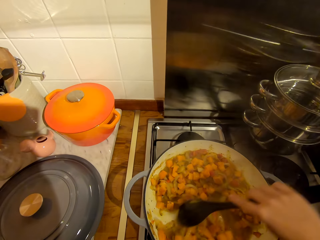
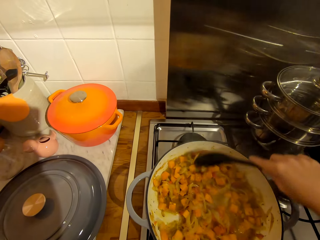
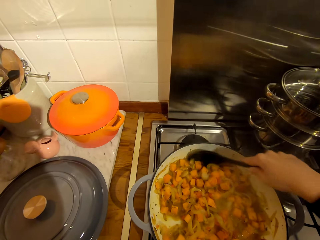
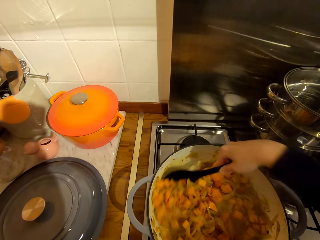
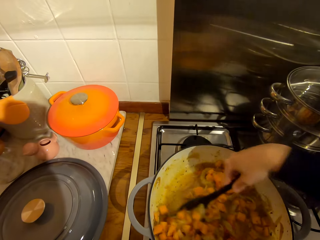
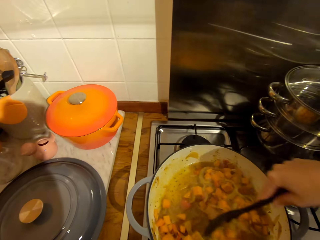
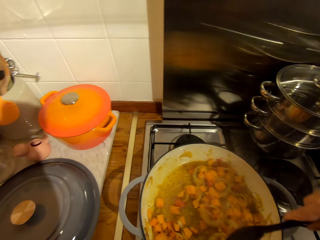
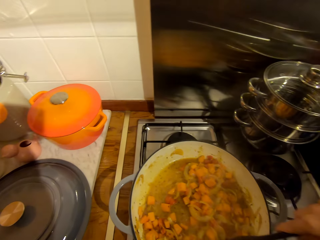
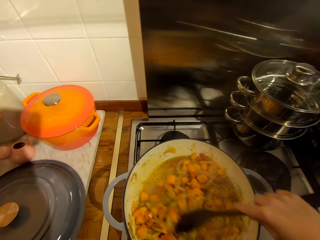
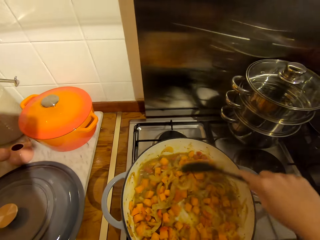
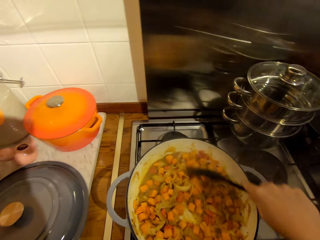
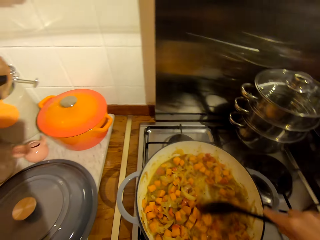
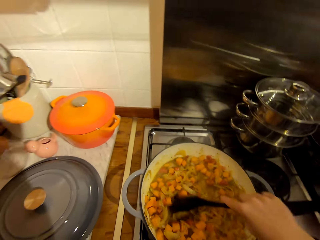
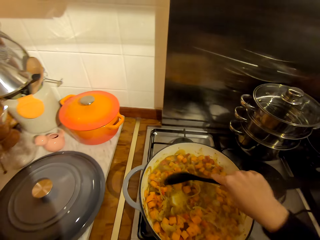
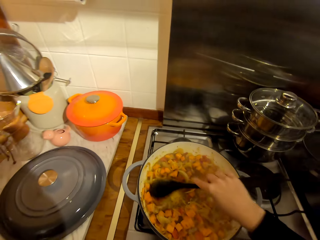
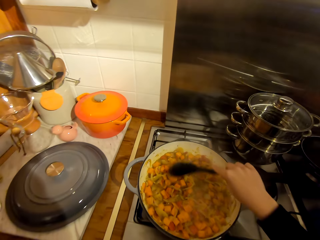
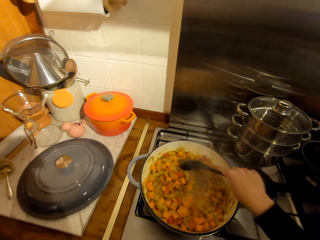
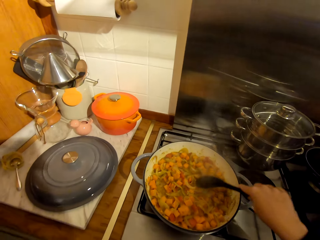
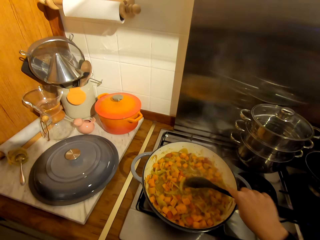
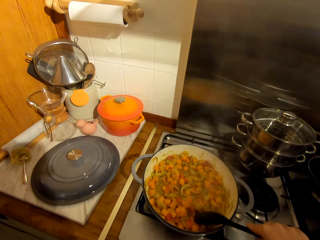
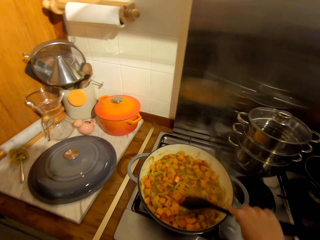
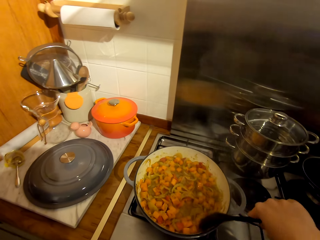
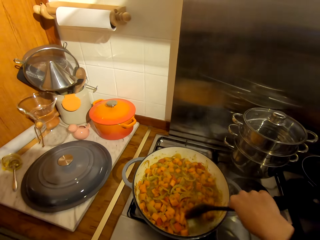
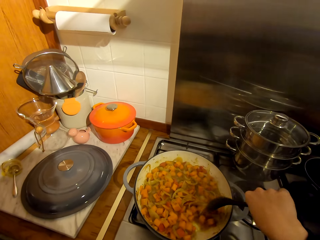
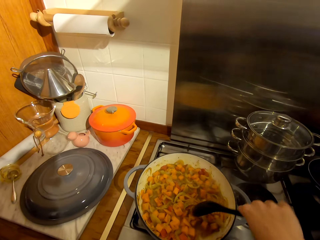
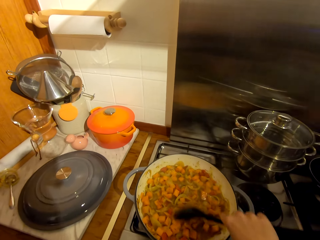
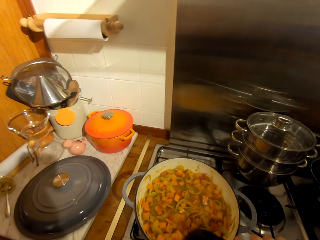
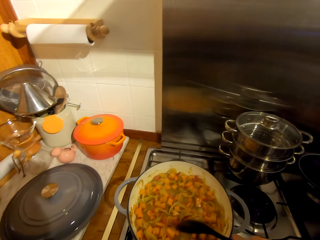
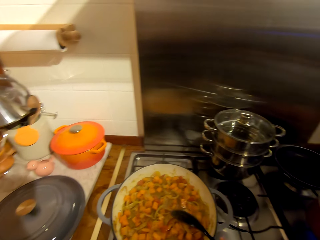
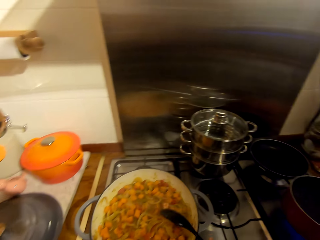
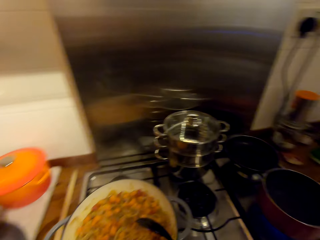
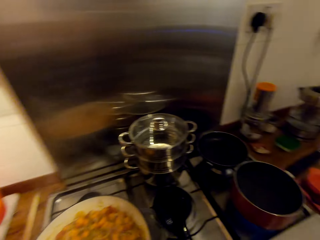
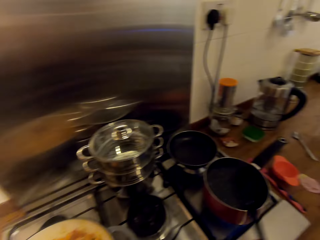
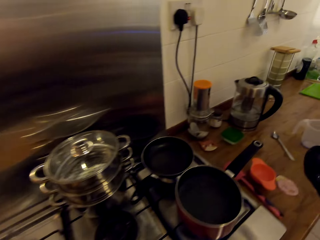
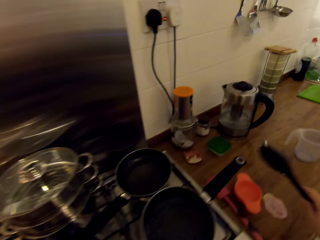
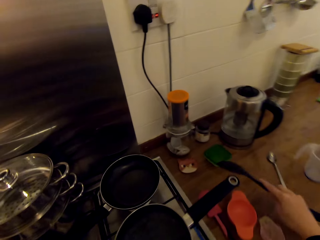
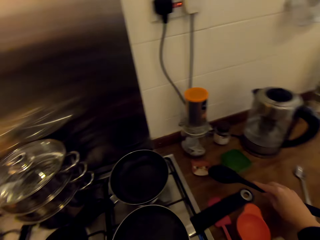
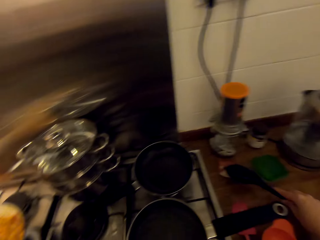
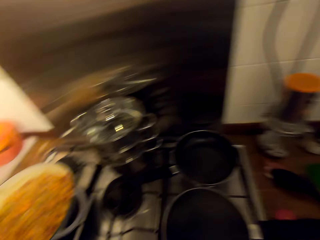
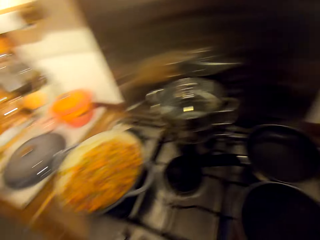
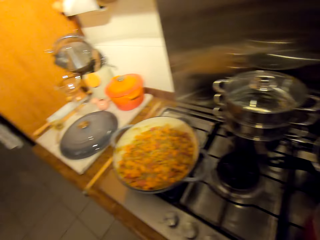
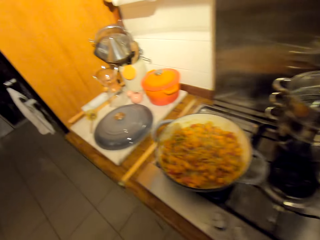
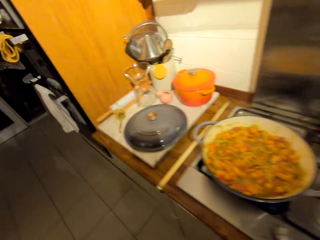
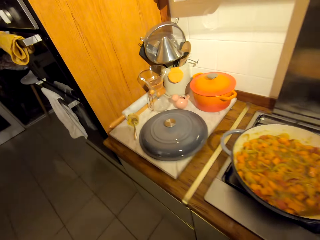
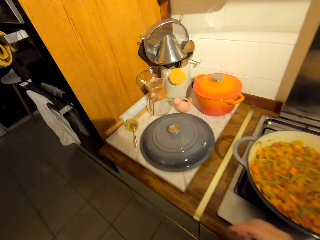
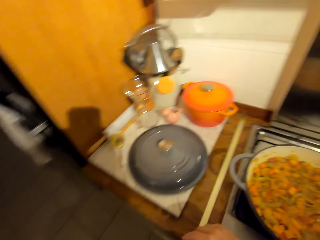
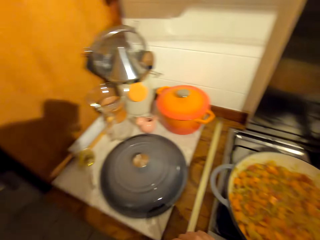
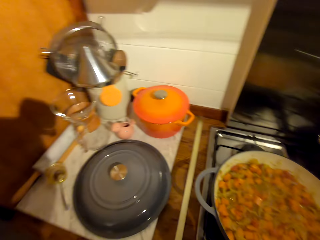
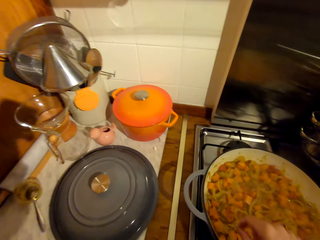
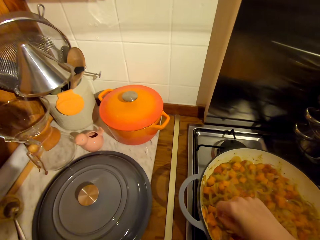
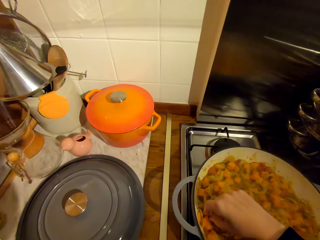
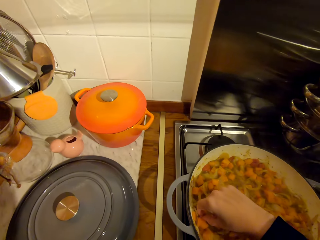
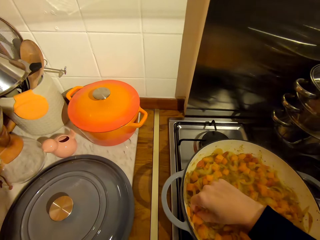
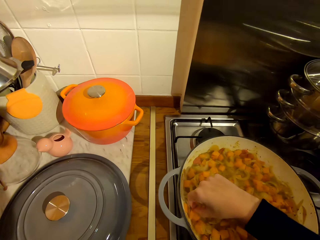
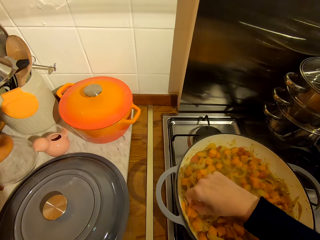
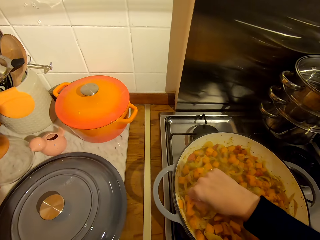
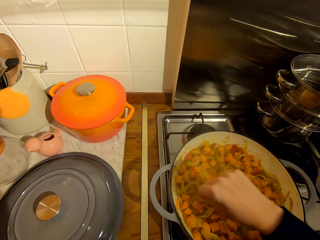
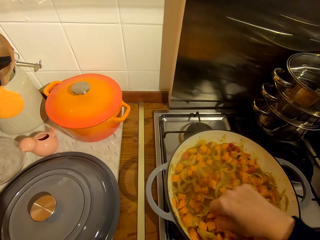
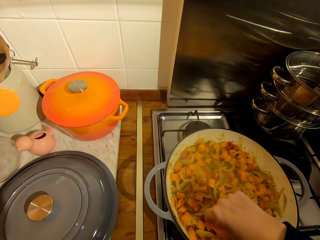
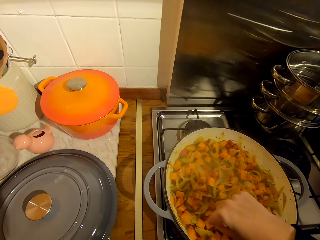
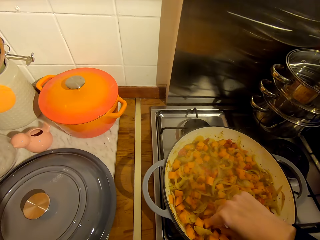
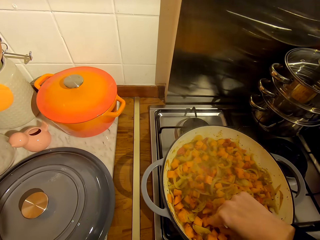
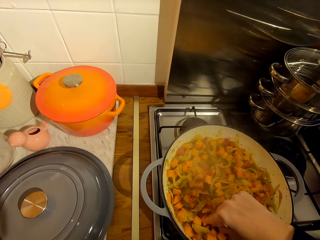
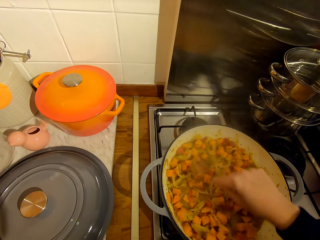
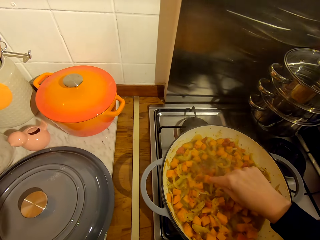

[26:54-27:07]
The camera wearer hits the spoon on the edge of the pot. She places the spoon on the counter. She moves towards her left. She touches the carrots in the stew.

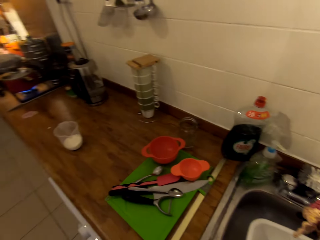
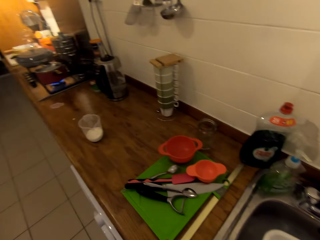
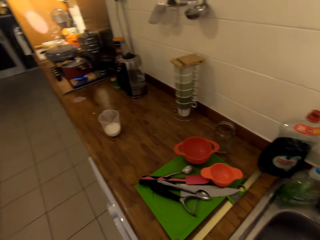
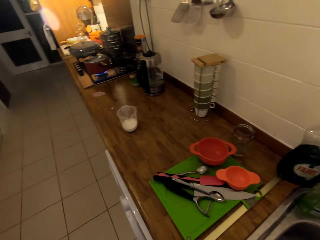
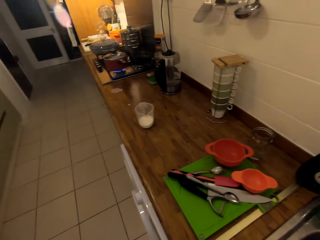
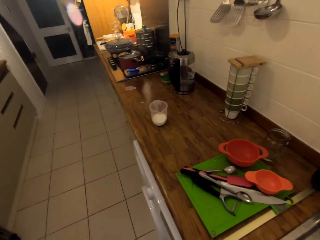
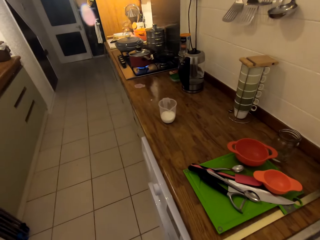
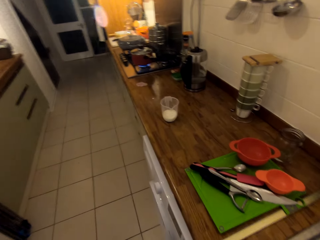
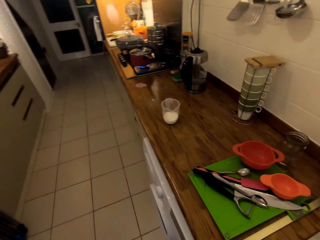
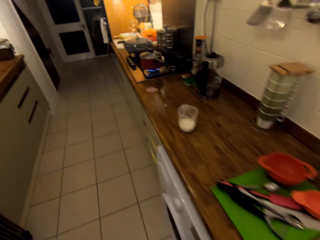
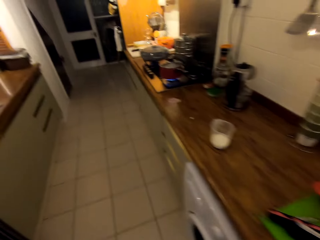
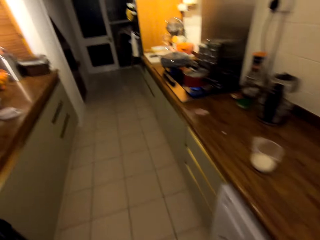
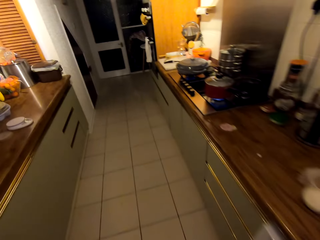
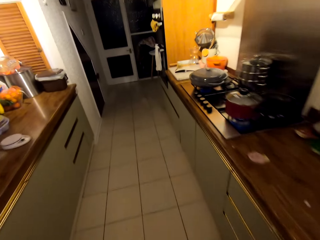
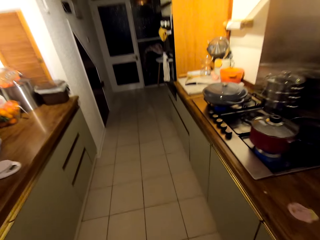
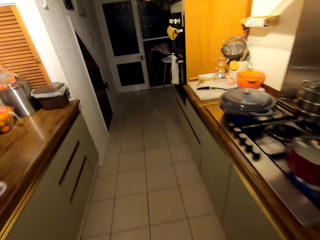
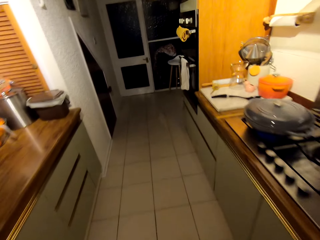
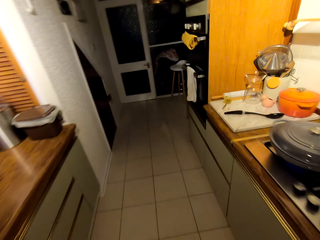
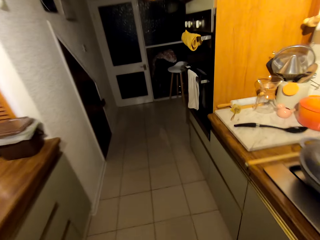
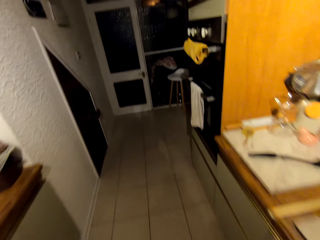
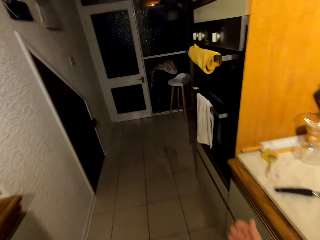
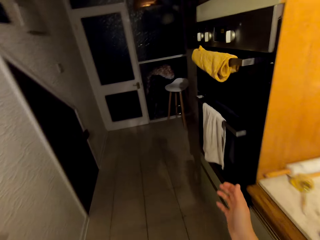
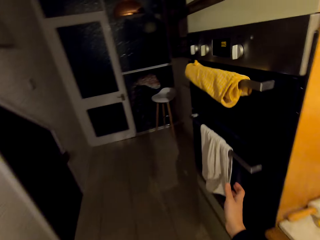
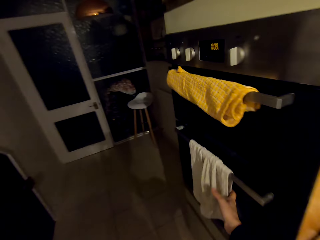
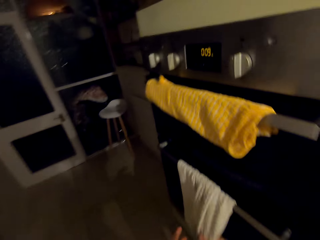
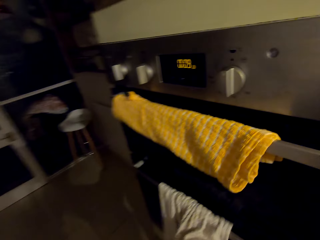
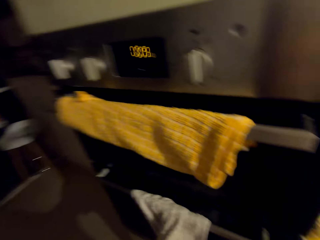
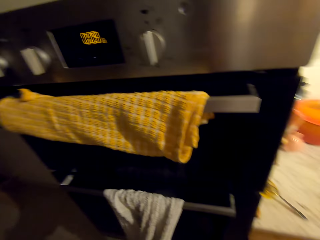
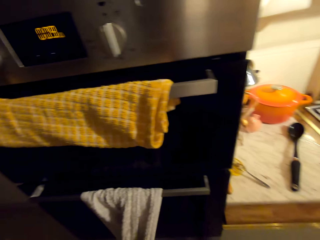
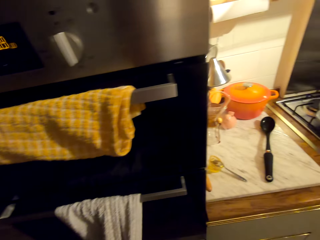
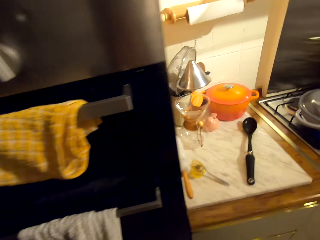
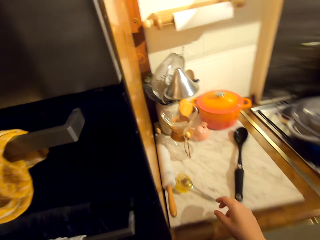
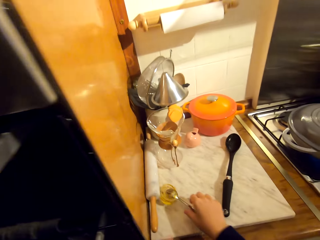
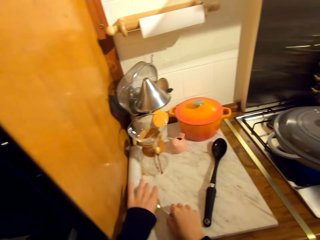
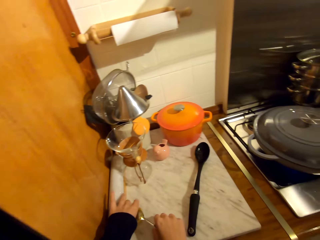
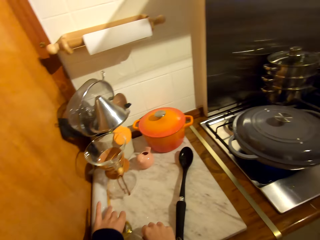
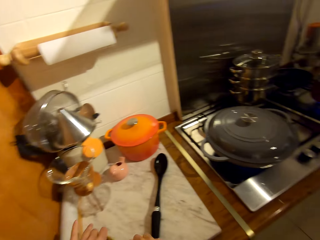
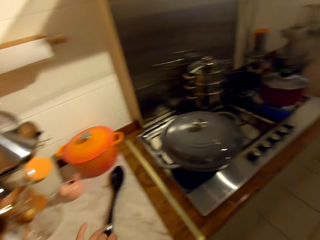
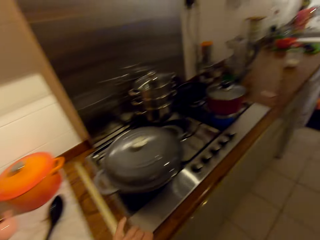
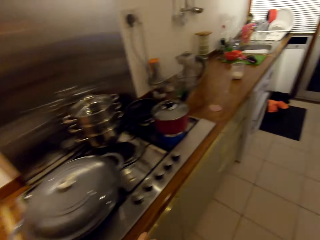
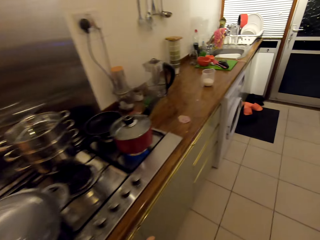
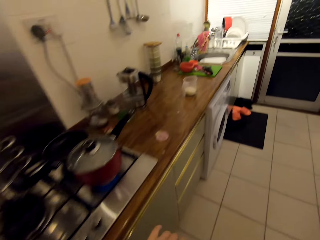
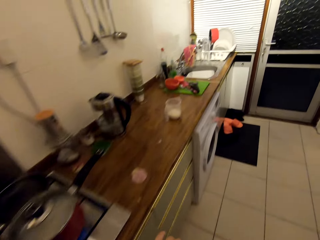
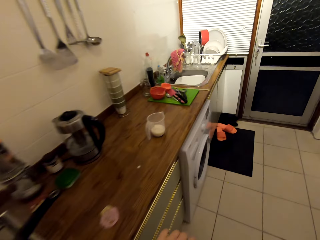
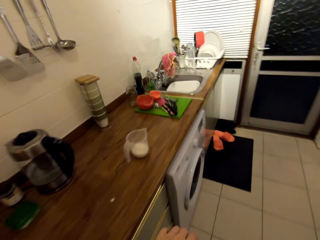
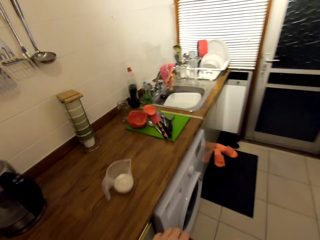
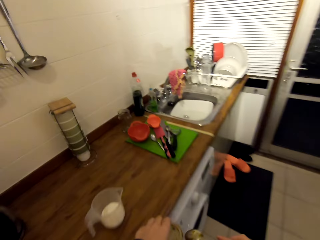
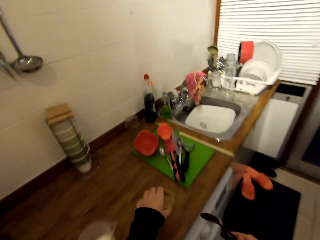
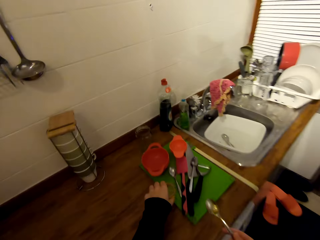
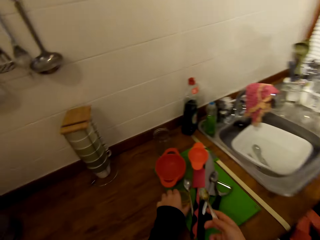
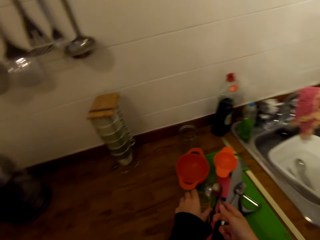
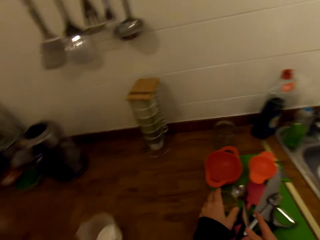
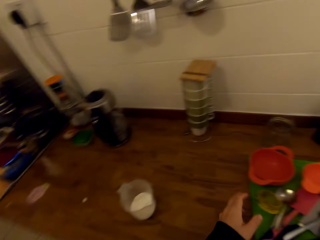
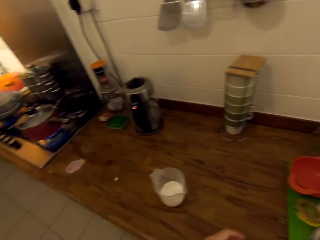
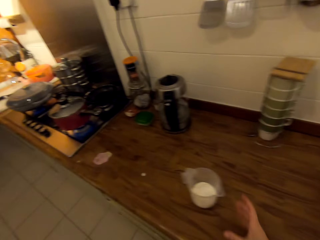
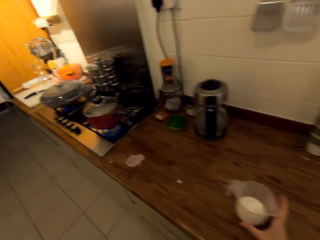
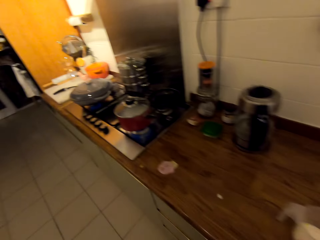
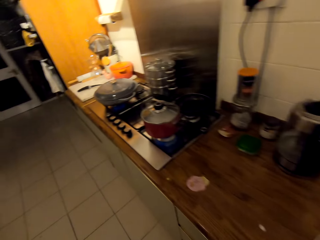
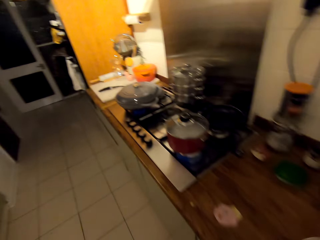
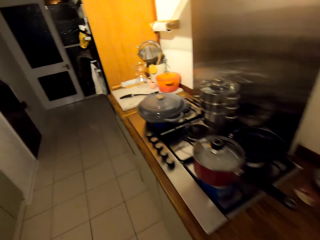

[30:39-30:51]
The camera wearer stares at the counter. He walks towards the oven. He dries his hands with a towel. He picks up the spoon, picks up the containers and walks towards the chopping board. He places the container on the chopping board. He places the spoon on the chopping board. He picks up the jug and walks towards the cooker.
